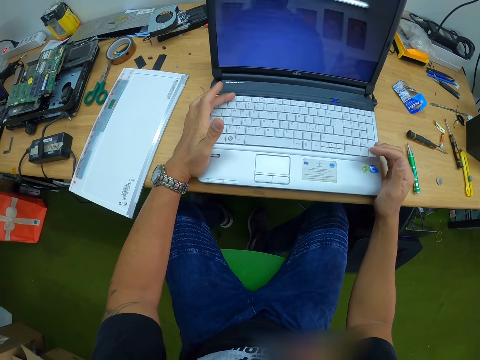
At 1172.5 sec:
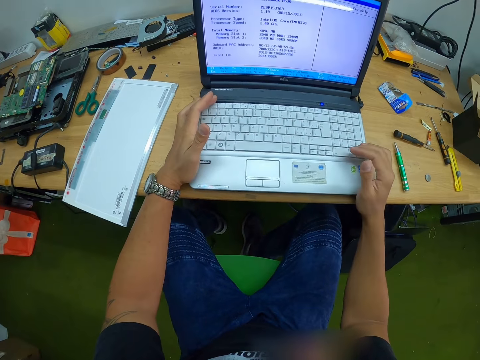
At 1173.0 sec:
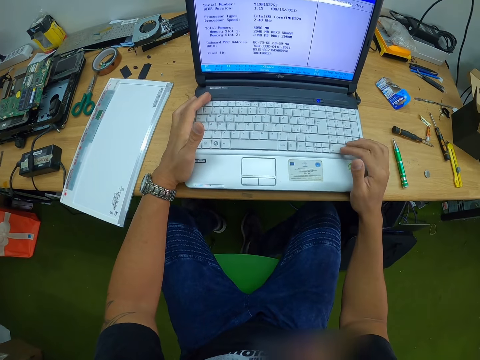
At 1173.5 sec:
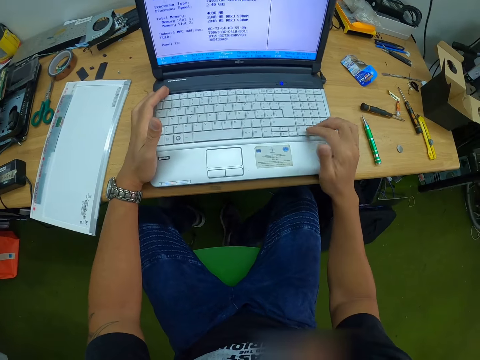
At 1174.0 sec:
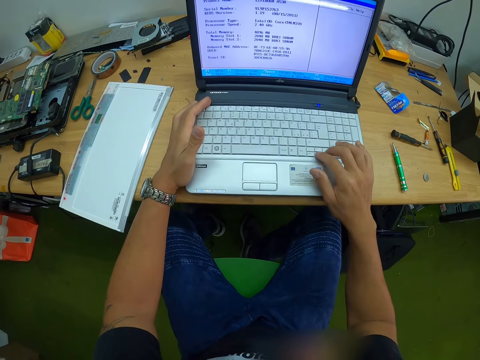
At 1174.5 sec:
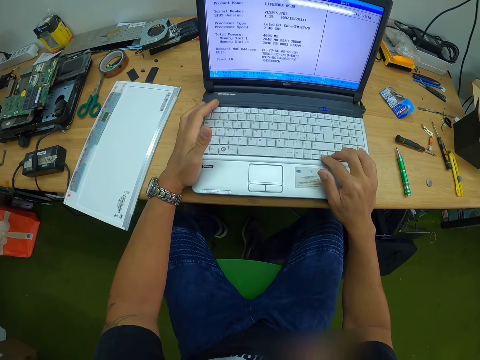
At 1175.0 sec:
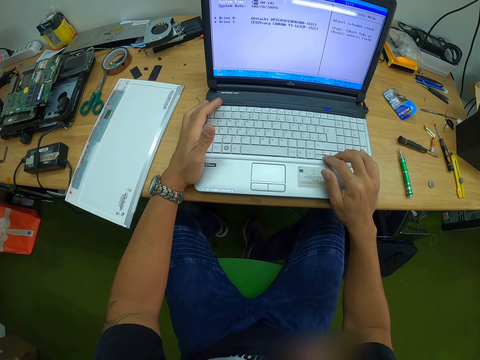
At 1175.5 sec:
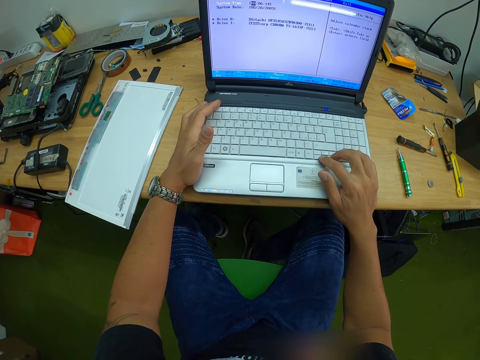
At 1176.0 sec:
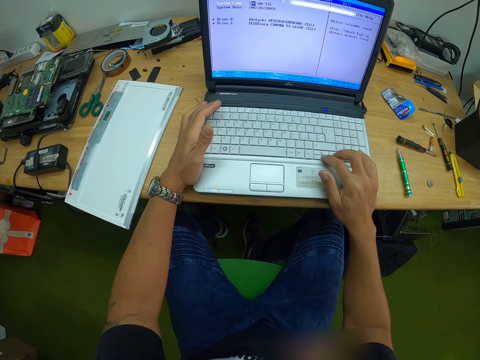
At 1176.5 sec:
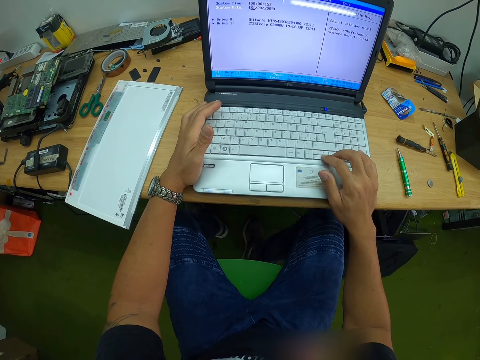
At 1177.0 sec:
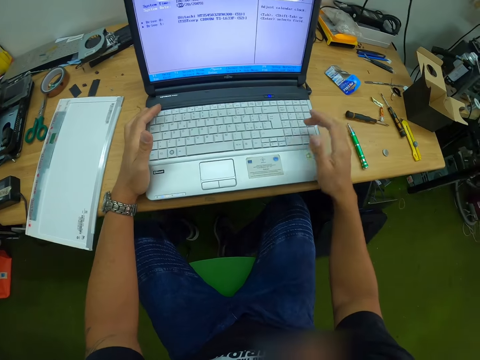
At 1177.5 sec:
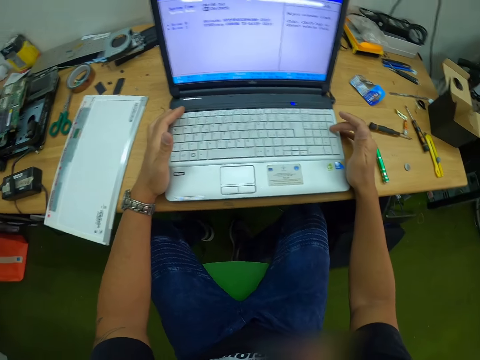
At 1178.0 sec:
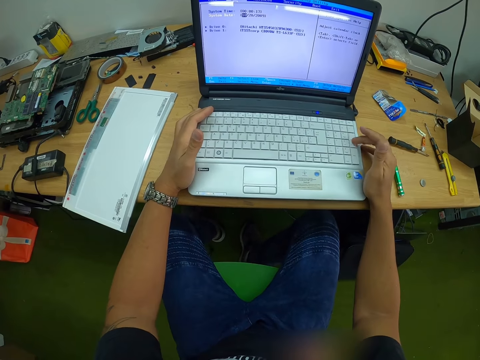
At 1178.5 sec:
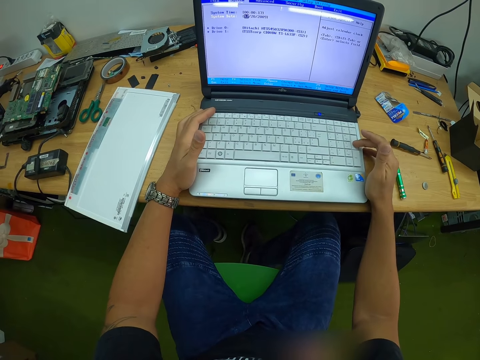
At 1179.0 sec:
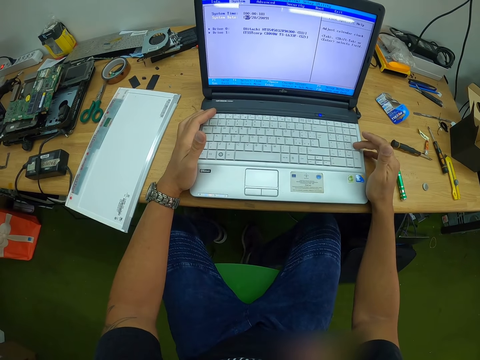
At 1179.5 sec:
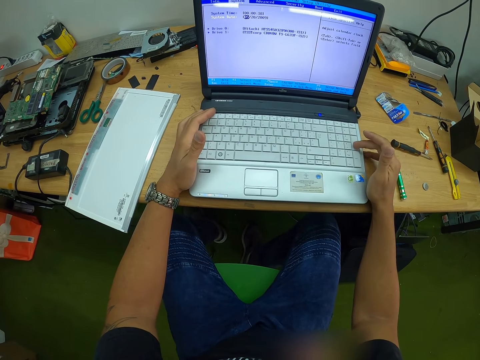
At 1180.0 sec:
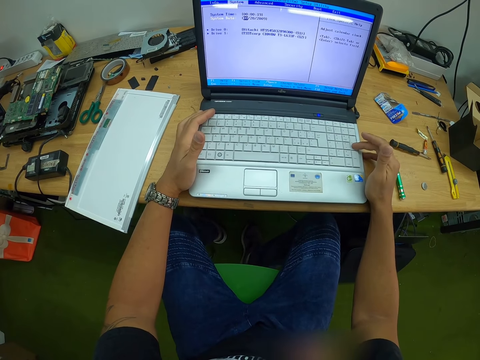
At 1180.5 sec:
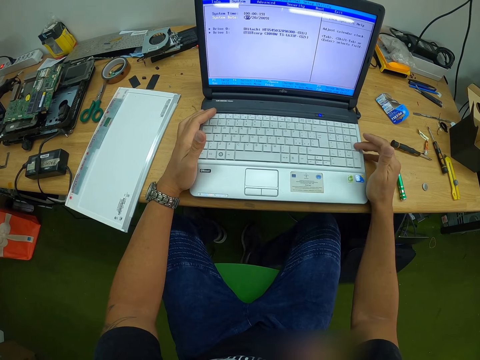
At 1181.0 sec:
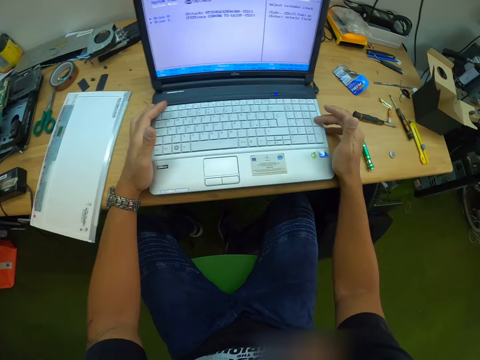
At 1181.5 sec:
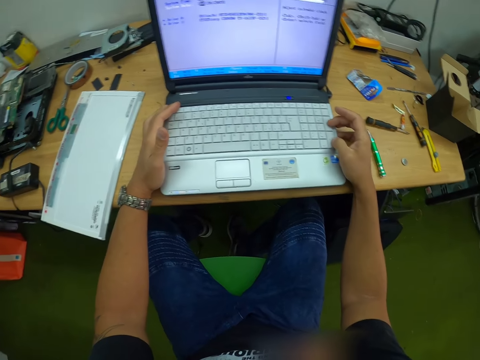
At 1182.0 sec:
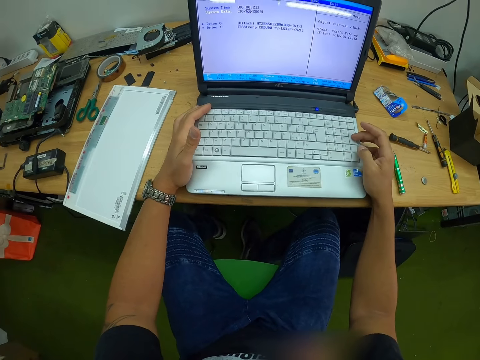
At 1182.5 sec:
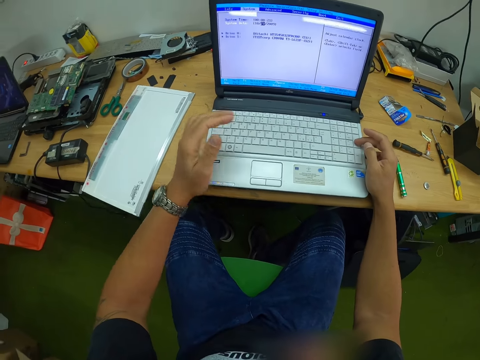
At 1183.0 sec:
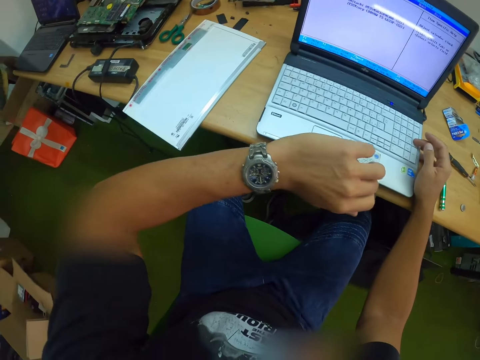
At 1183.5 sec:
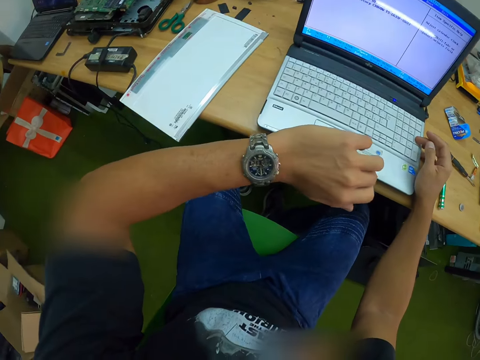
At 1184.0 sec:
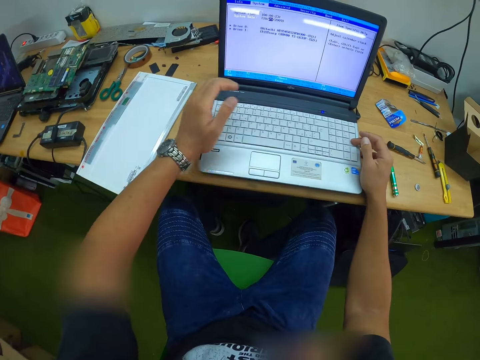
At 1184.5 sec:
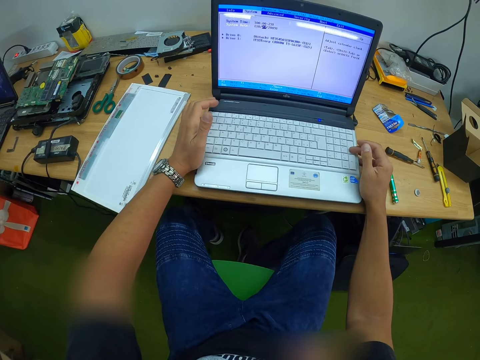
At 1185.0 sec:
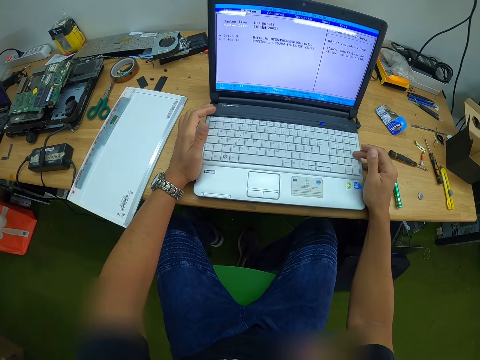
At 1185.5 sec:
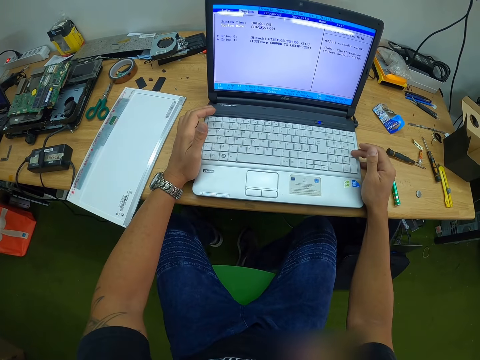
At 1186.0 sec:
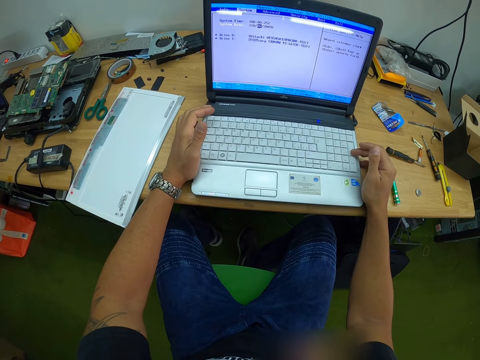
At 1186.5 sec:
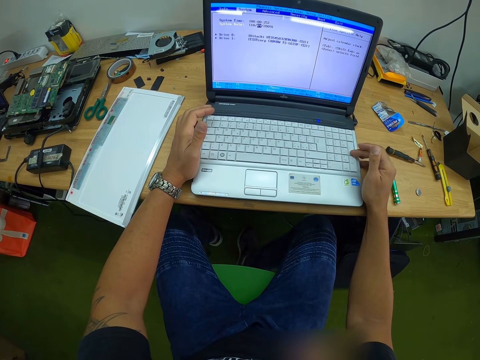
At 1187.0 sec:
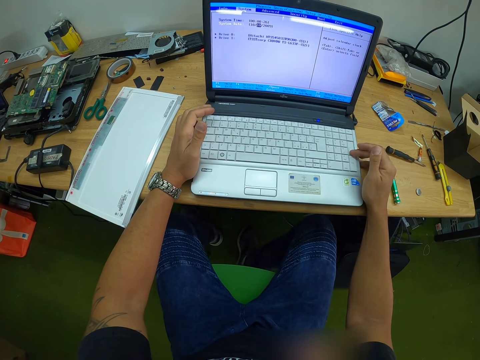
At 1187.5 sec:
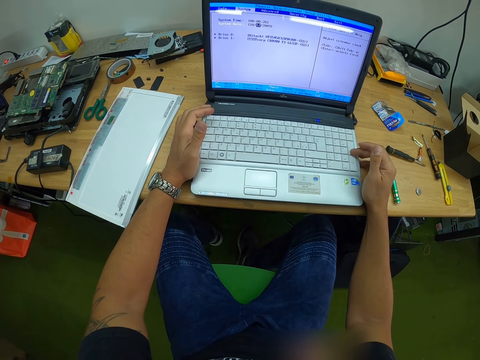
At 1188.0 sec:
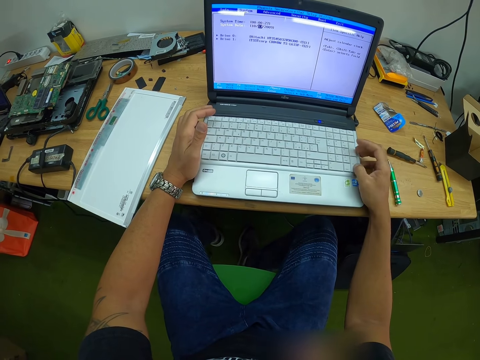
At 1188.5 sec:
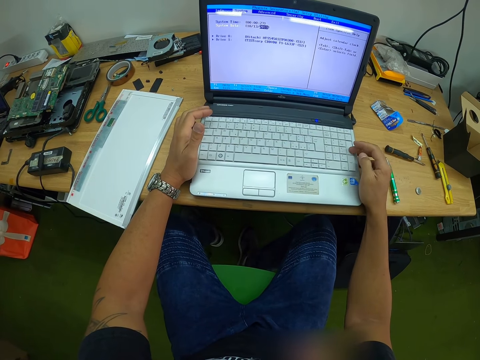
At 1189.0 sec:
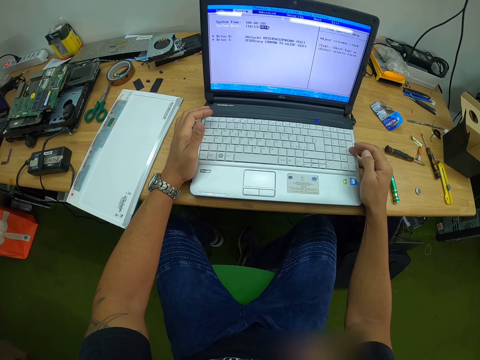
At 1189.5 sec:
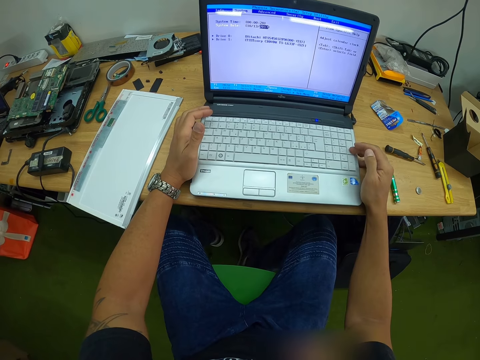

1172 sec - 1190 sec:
The camera wearer operates the laptop with his right hand. He looks at the wrist watch. He operates the laptop with his right hand.

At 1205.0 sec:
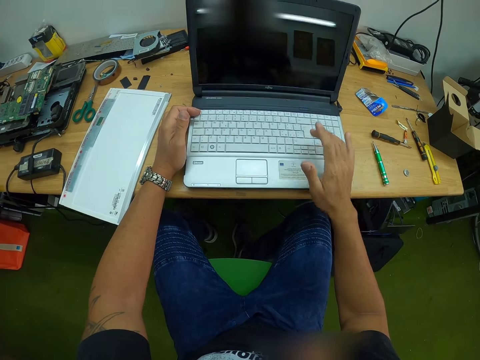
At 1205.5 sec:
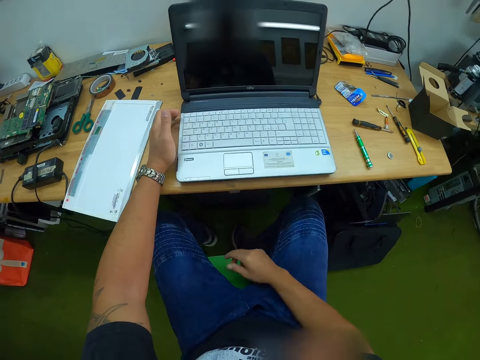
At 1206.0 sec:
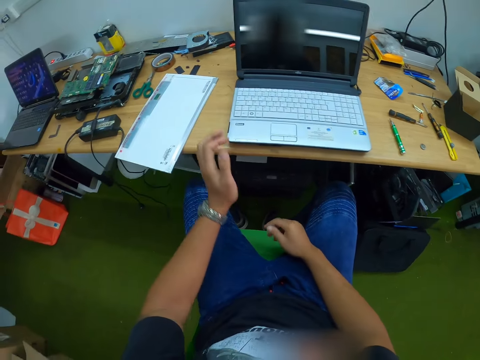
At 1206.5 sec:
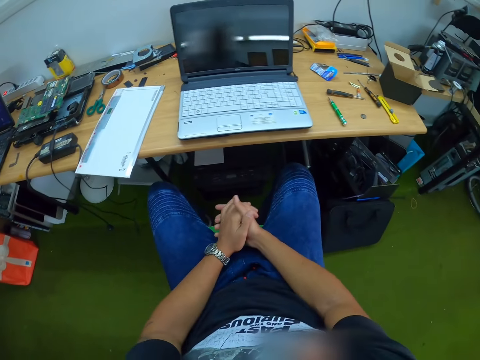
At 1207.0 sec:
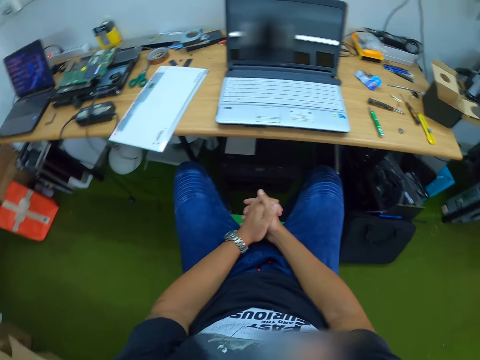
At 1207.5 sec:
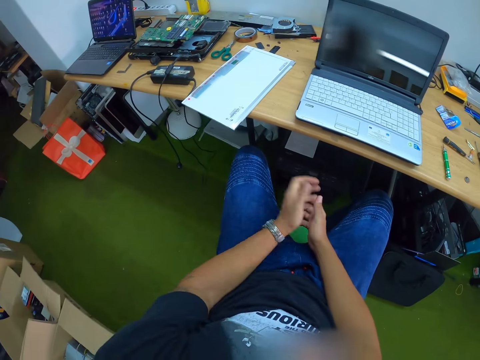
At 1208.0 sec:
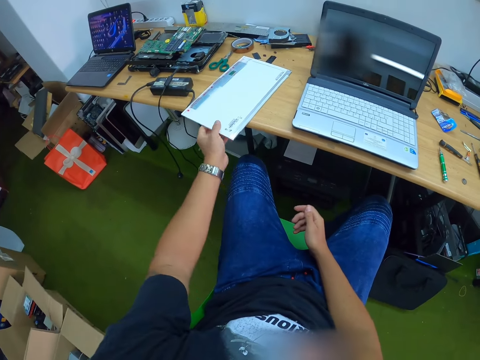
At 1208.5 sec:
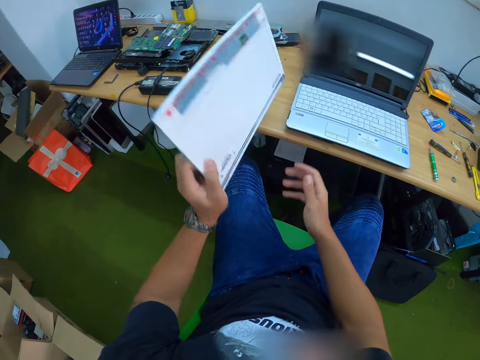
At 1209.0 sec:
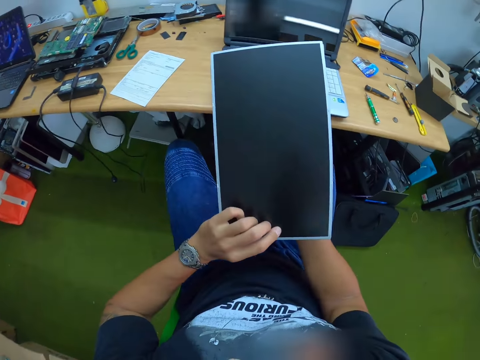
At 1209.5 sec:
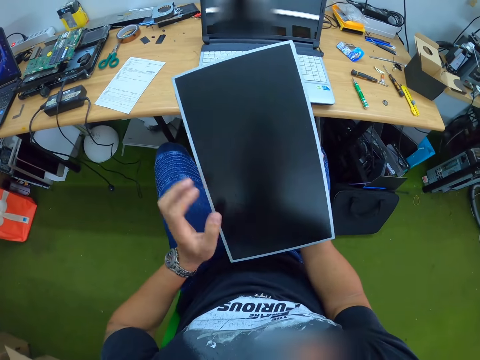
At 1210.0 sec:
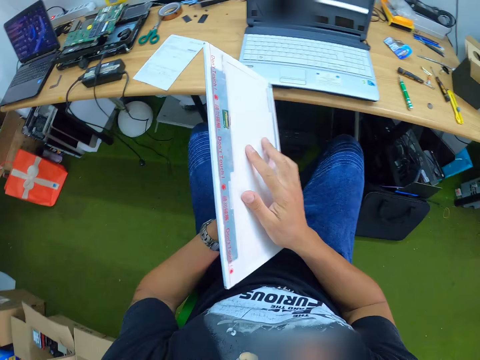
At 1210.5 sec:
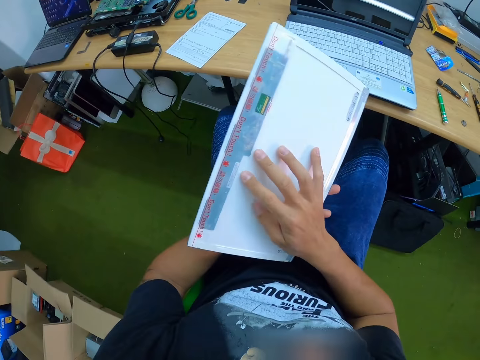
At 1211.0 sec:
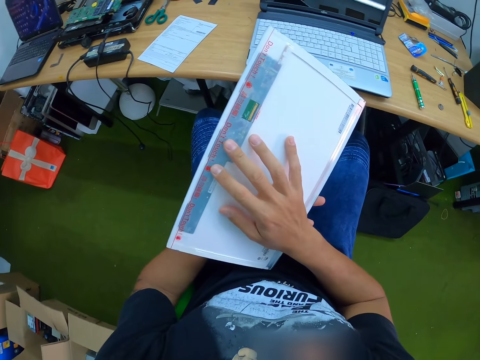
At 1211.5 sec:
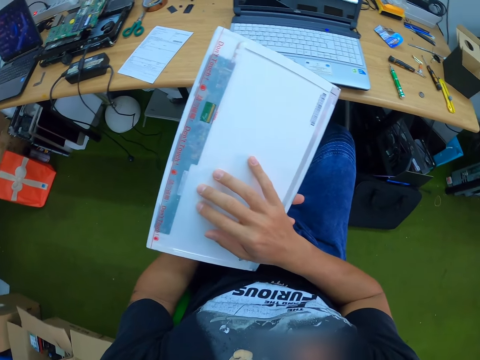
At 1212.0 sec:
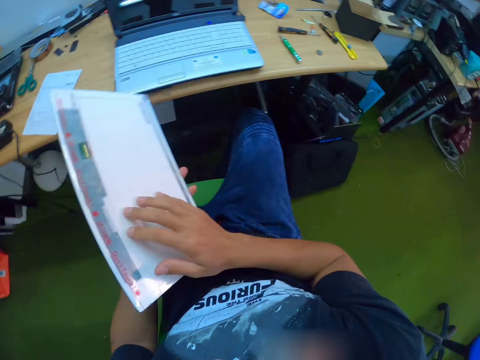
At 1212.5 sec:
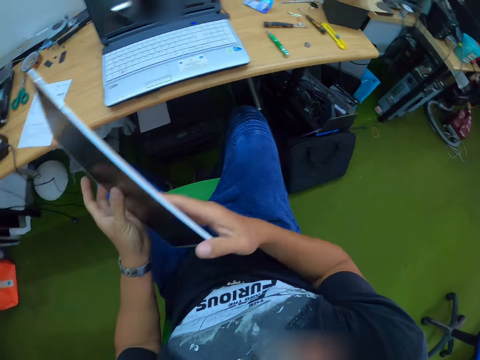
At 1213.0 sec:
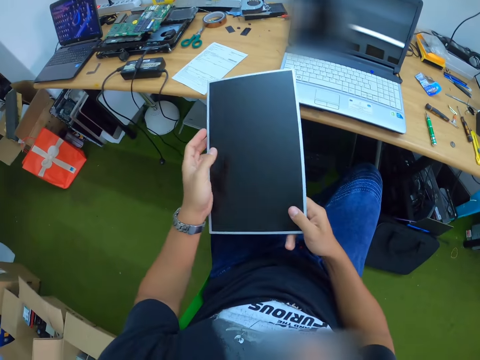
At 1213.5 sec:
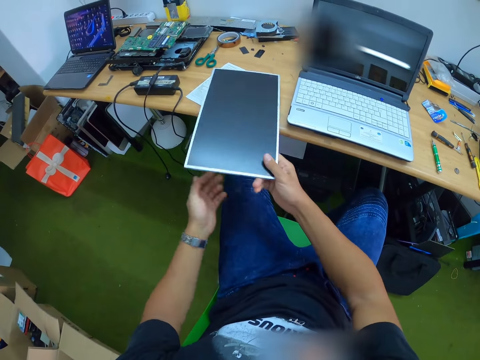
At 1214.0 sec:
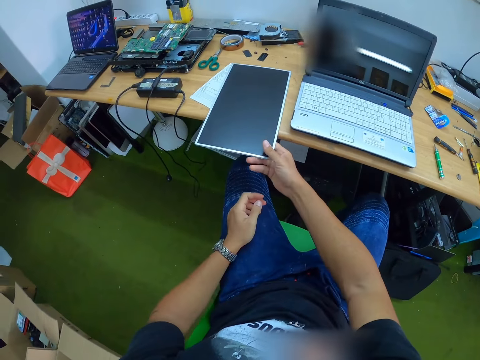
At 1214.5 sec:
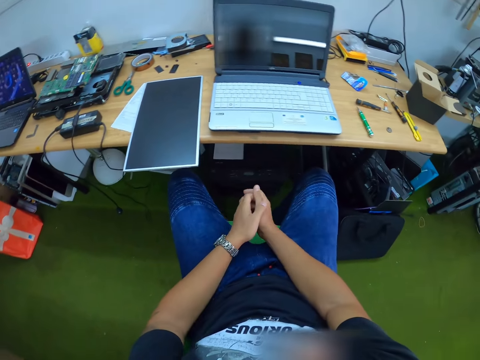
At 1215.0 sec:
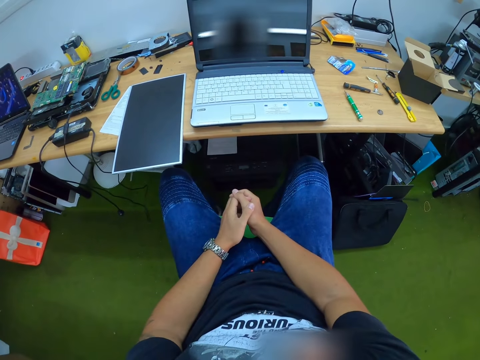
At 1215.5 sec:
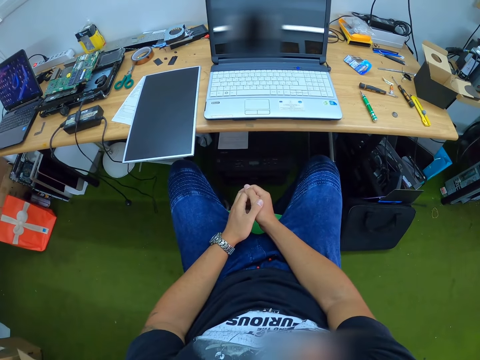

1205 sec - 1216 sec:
The camera wearer leans on the chair. He picks a laptop screen from the table with his left hand. He holds the laptop screen with both hands. He touches something. He flips the laptop screen with both hands. He places the laptop screen on the table with his right hand.
